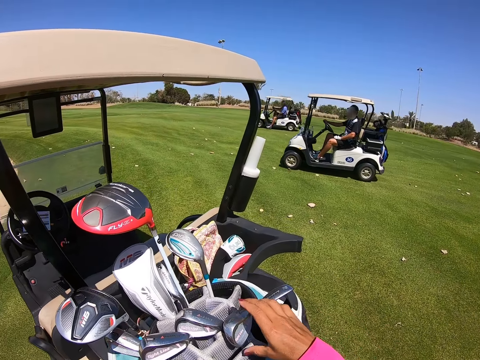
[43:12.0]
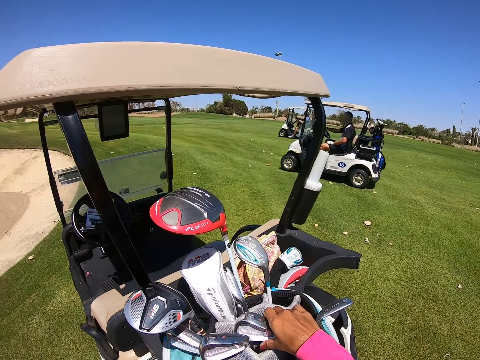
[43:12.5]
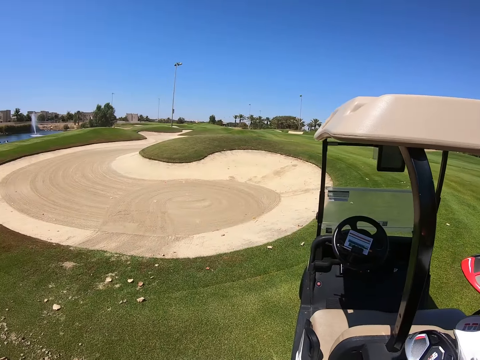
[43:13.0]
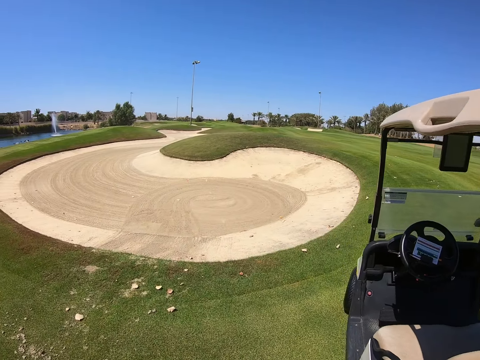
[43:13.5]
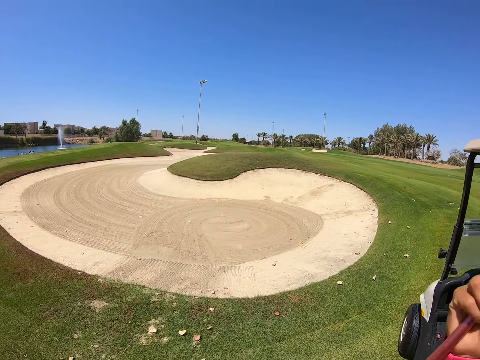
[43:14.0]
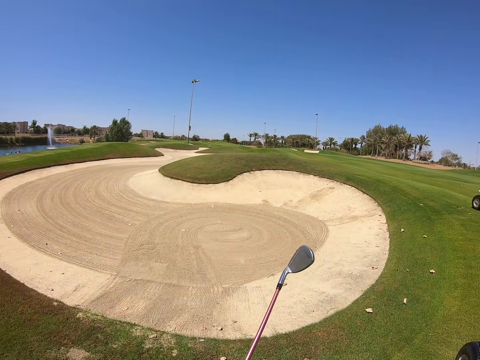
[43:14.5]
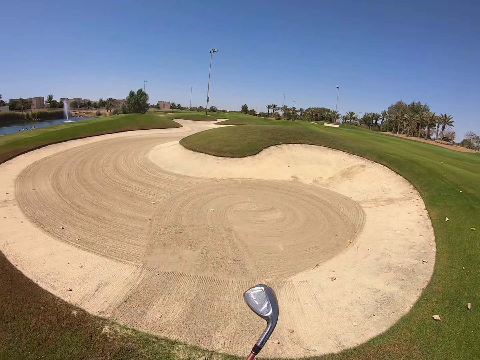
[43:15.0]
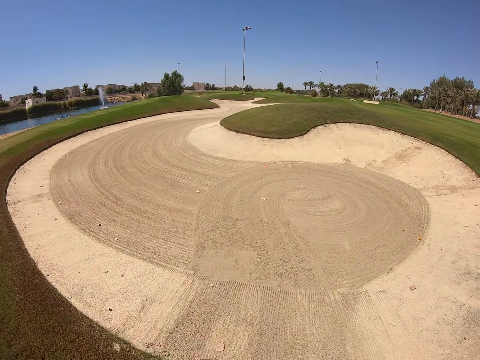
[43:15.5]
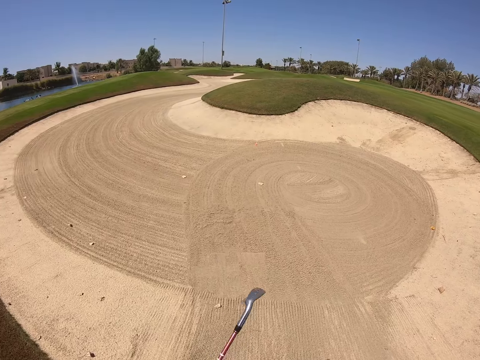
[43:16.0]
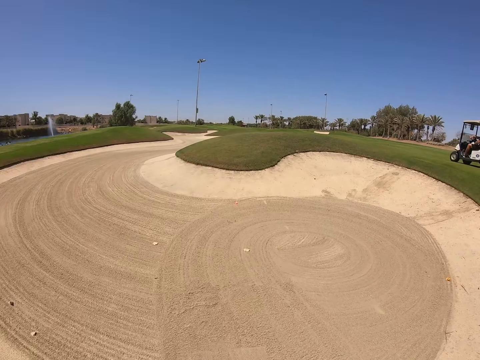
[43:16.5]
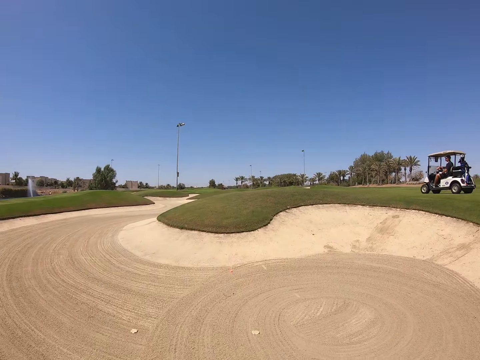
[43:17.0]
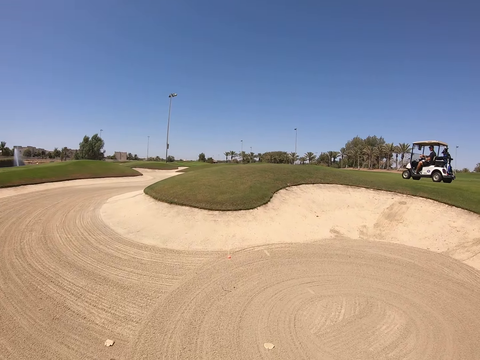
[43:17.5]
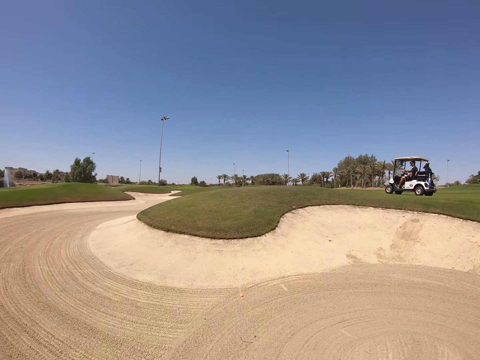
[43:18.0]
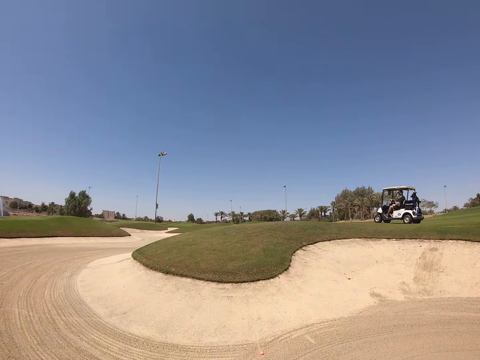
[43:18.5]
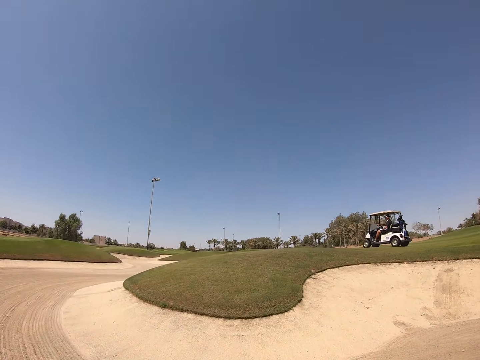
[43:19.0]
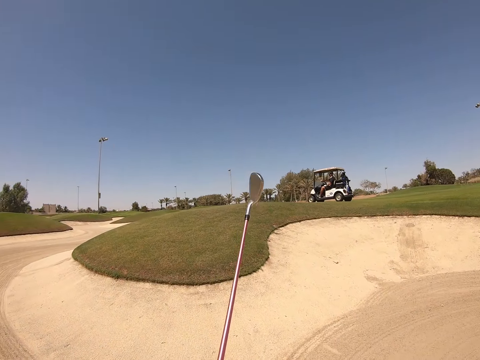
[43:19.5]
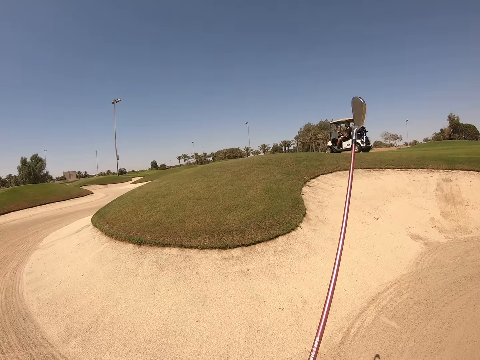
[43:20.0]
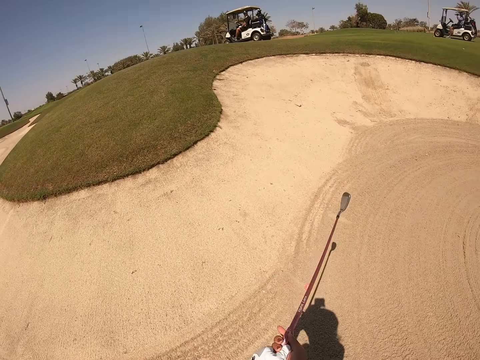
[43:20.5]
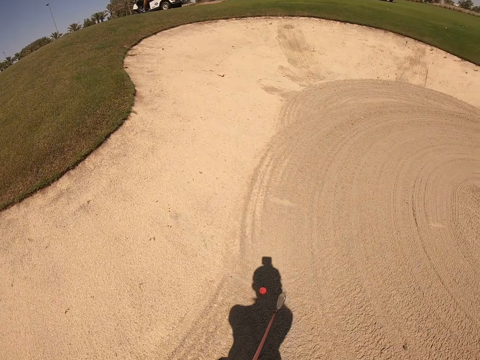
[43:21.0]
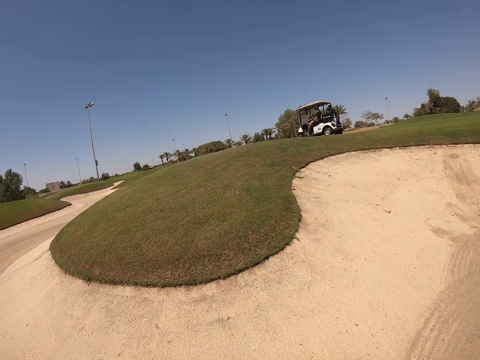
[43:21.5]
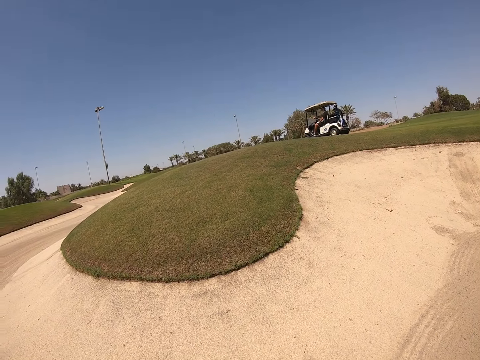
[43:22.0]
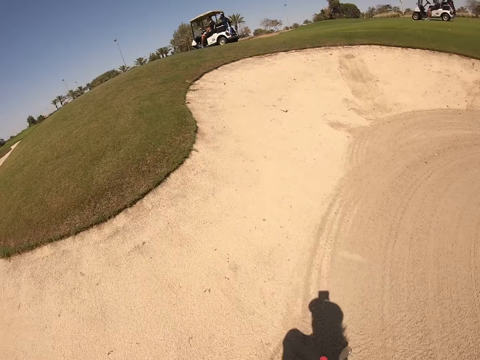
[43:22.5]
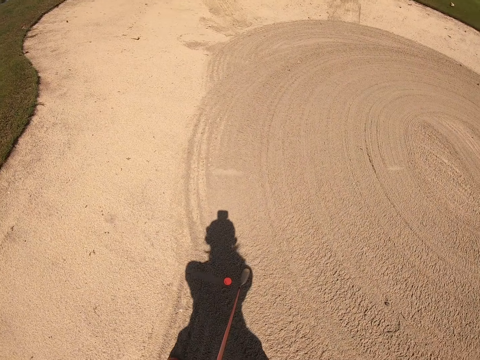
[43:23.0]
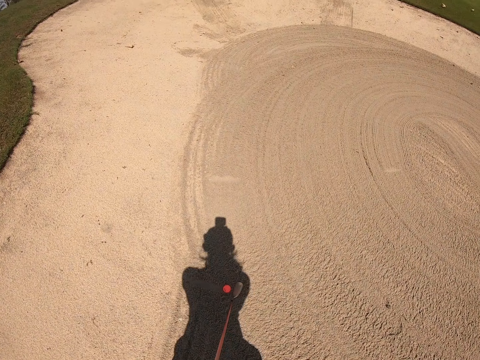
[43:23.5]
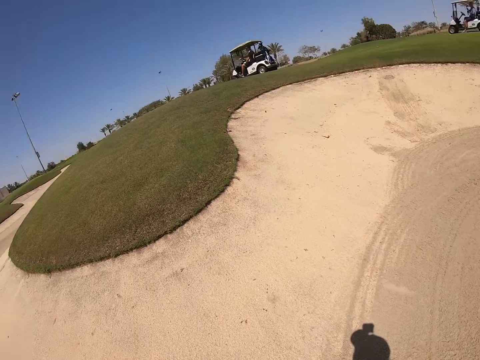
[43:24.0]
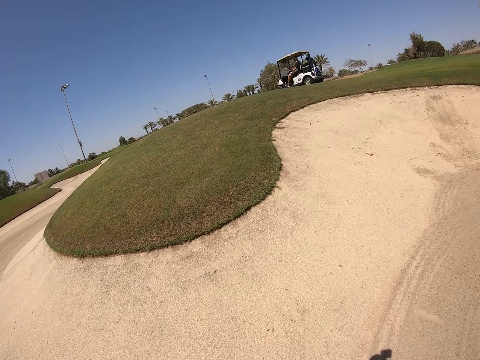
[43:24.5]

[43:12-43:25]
The camera wearer takes a golf iron. They walk in the golf course. They look around.

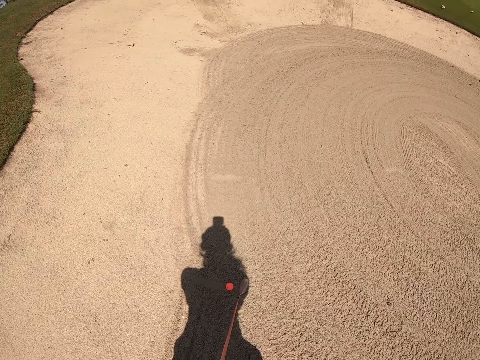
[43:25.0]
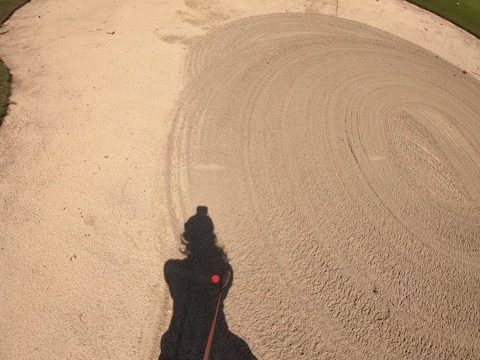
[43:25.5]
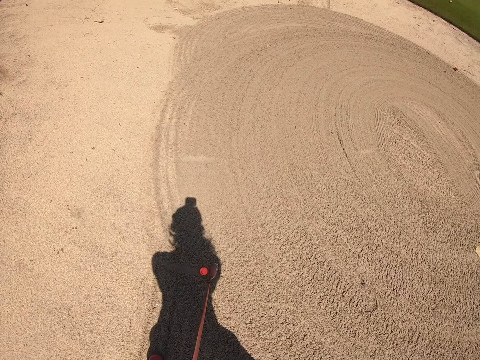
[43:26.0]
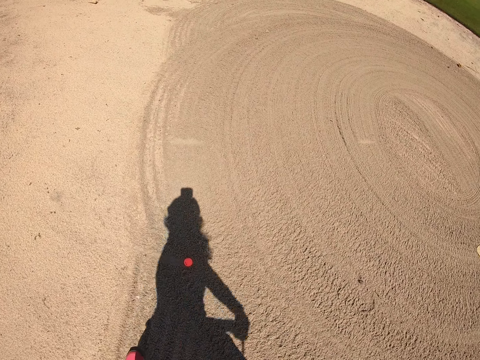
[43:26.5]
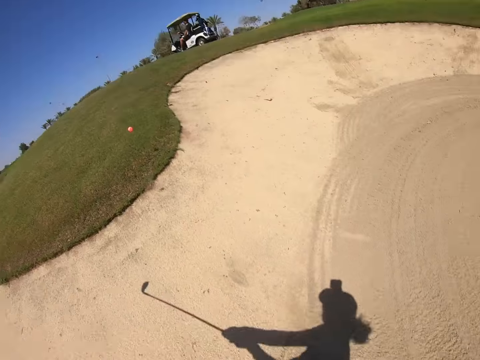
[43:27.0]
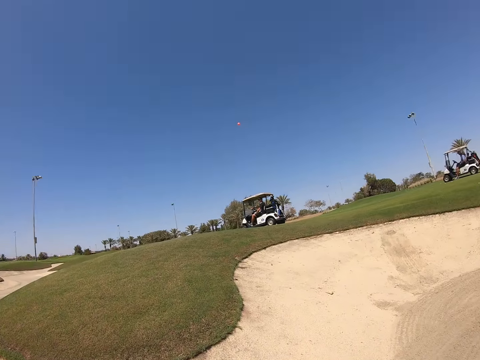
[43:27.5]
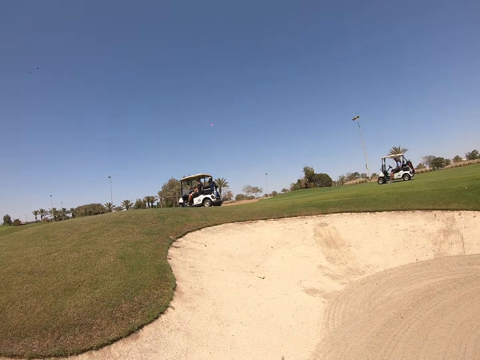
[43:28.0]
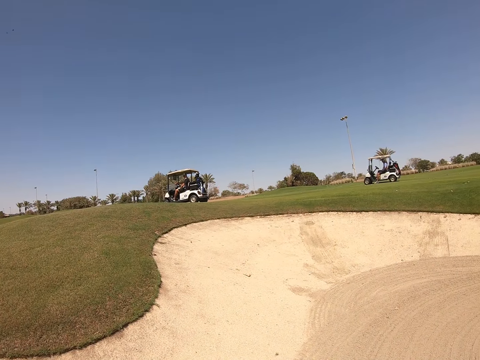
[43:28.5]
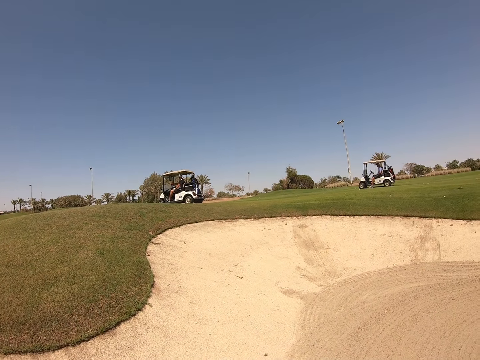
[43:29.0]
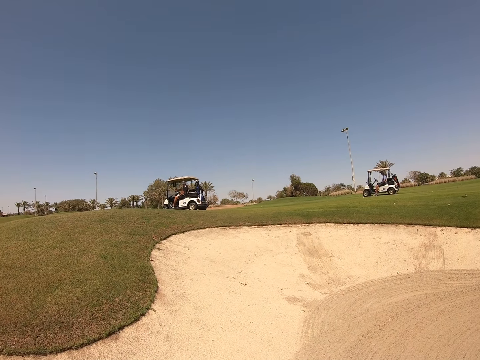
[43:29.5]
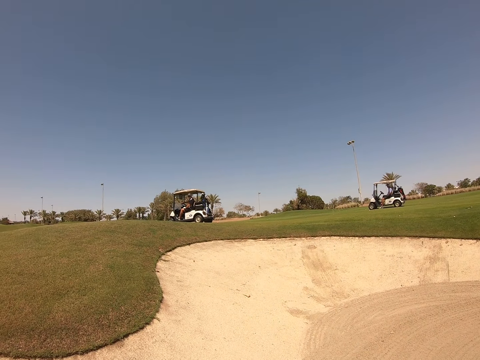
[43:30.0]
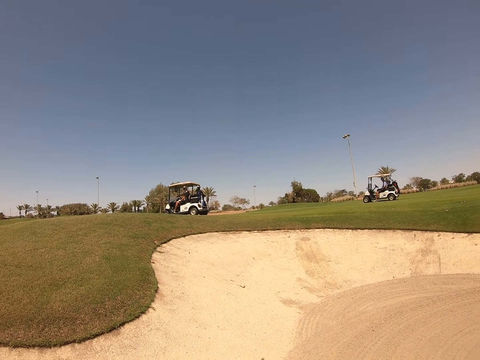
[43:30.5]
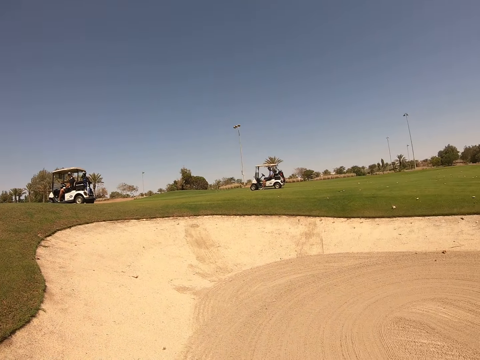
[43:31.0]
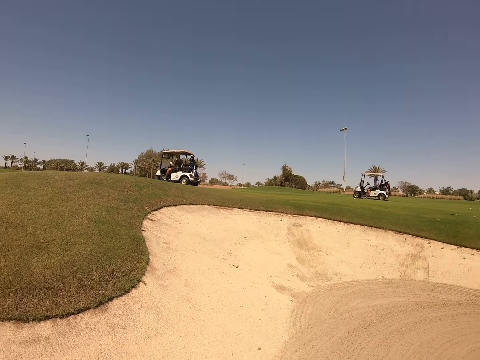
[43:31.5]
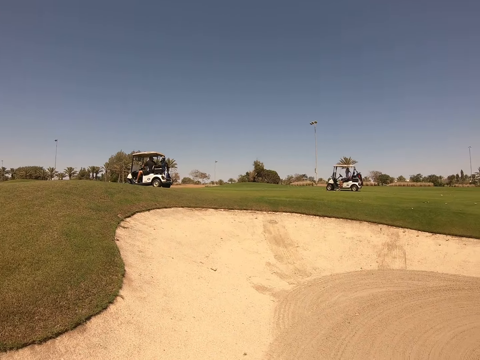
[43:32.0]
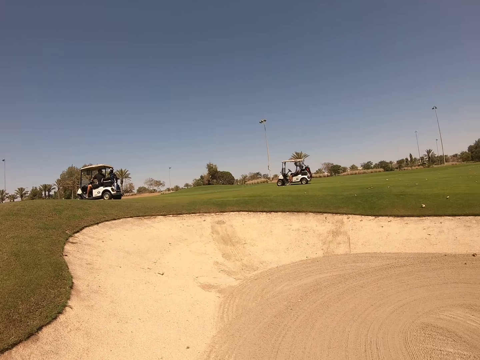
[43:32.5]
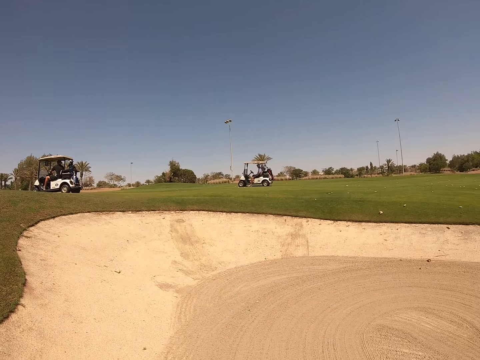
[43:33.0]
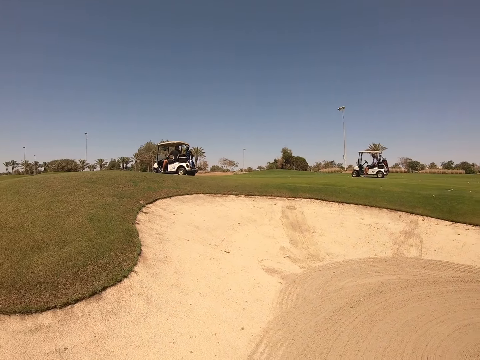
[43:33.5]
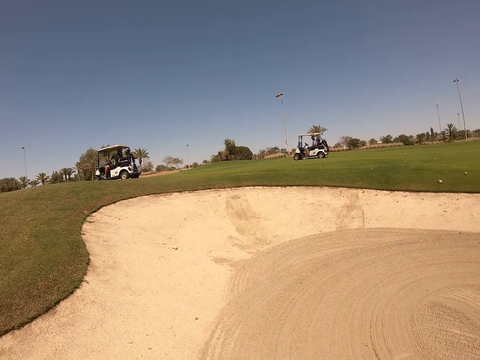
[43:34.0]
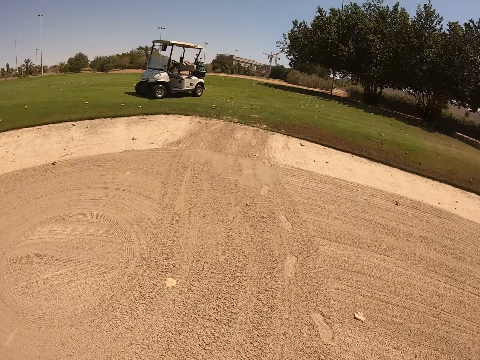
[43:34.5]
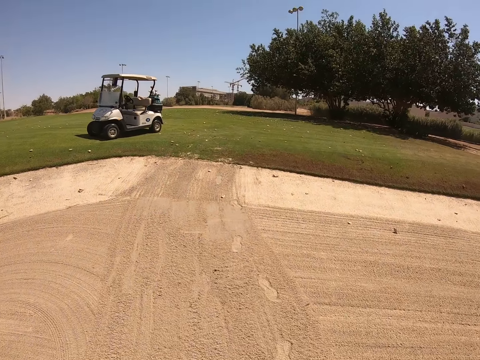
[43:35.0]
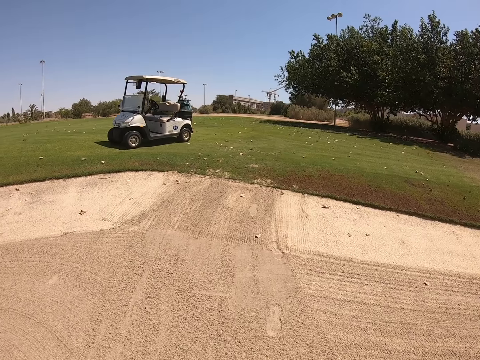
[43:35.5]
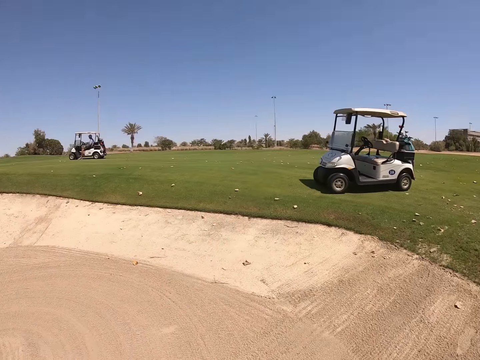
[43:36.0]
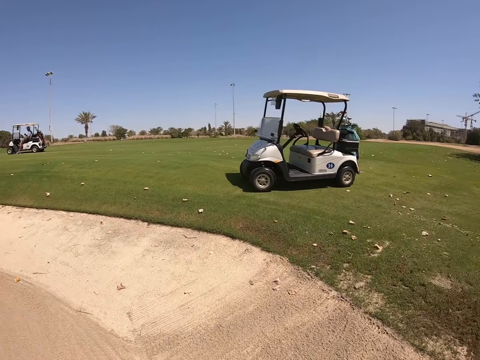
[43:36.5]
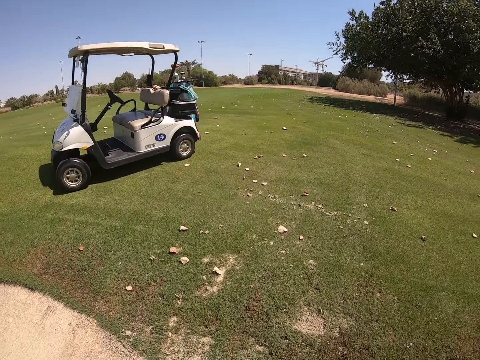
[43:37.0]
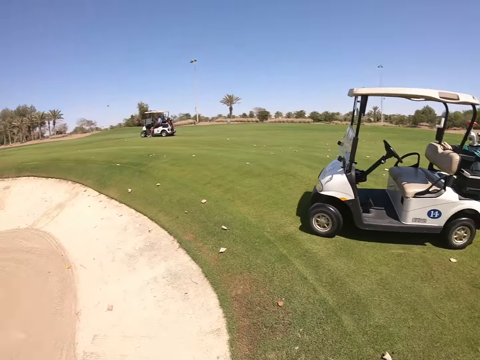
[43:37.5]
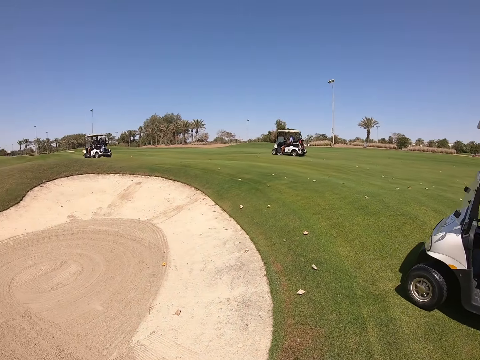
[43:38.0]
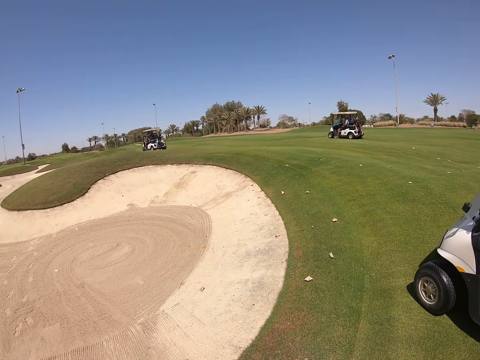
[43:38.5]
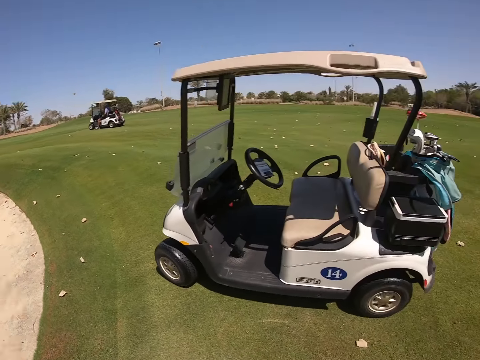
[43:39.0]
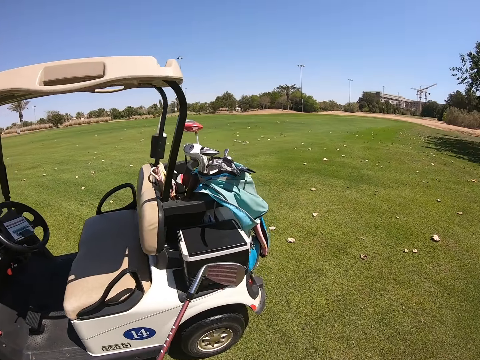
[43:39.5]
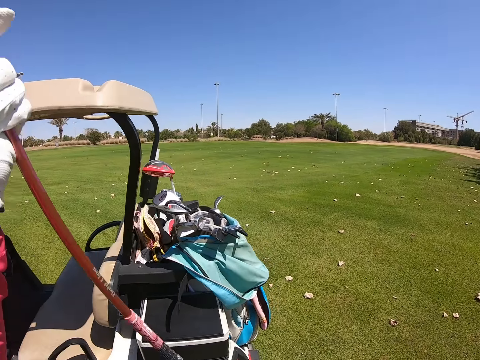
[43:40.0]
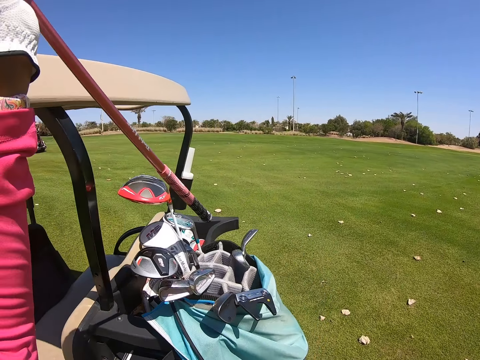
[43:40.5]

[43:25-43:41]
The camera wearer plays golf. They look around. They walk in the golf course.
